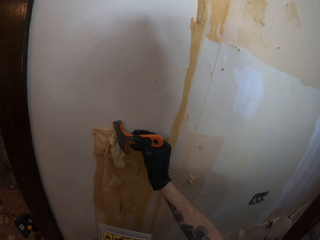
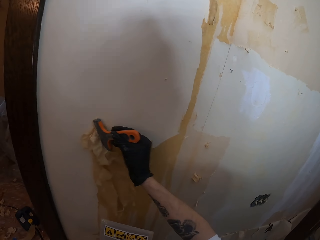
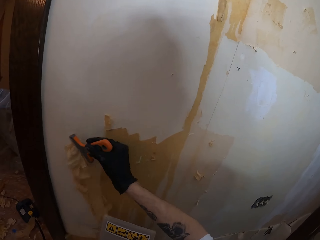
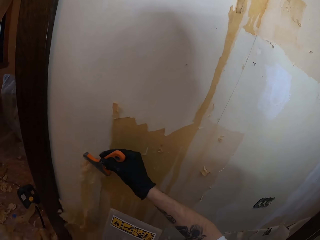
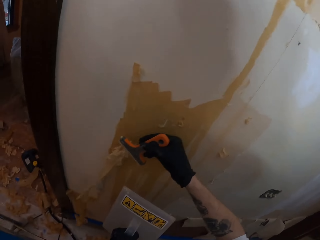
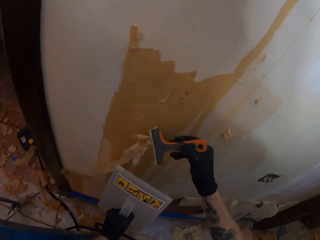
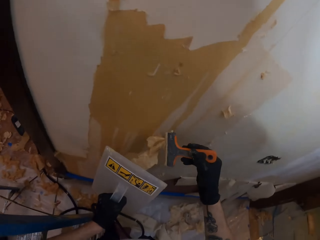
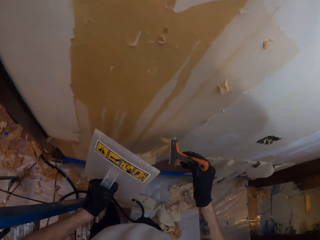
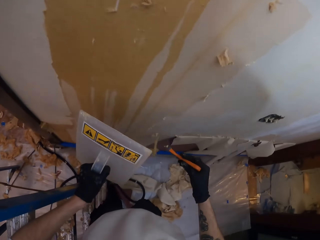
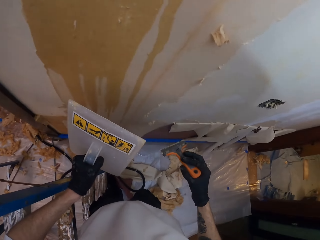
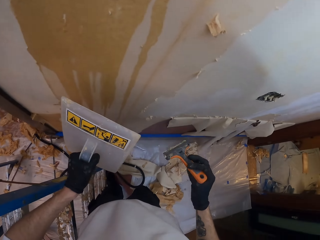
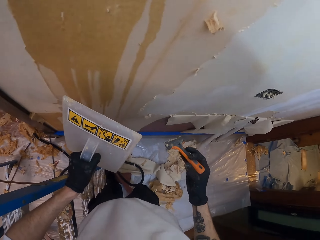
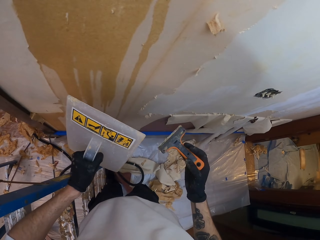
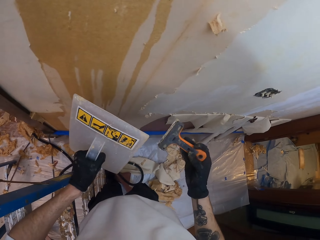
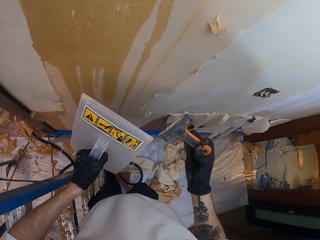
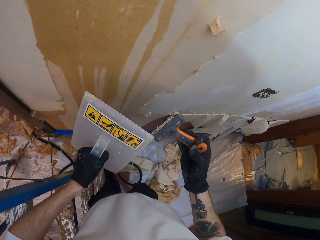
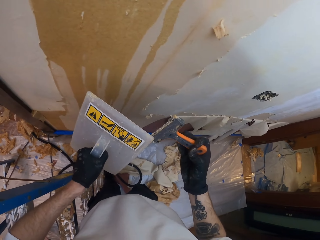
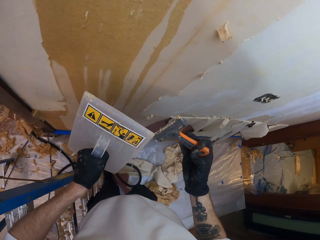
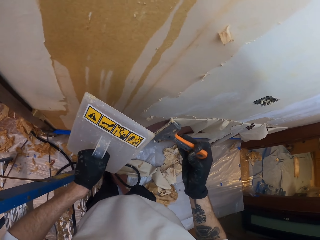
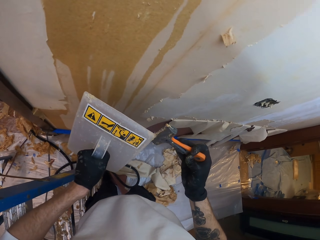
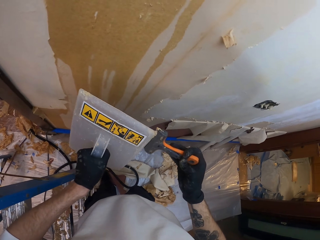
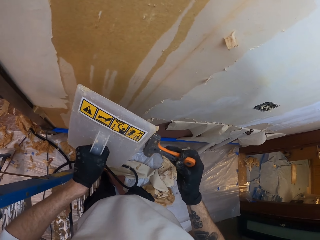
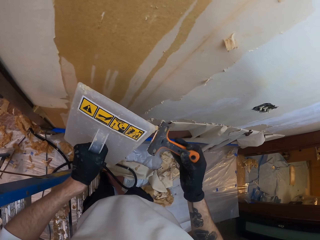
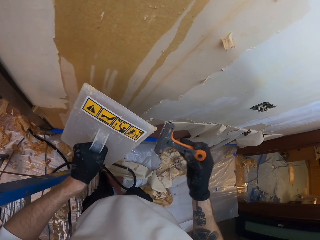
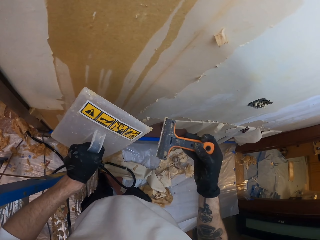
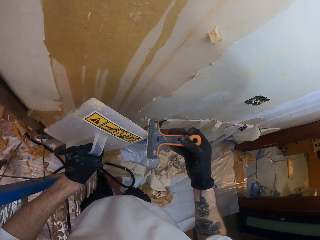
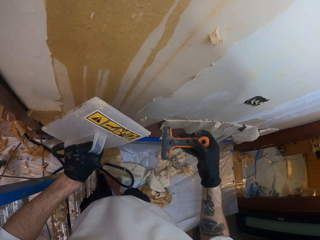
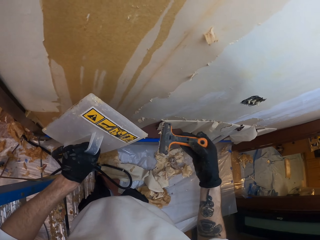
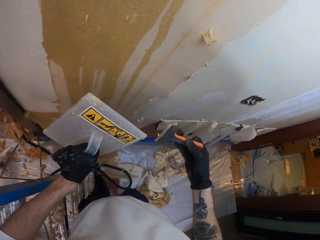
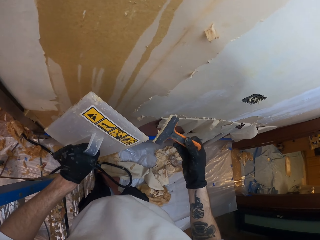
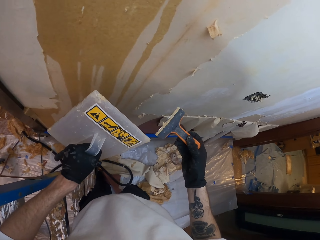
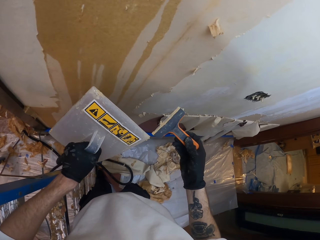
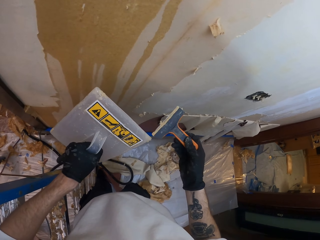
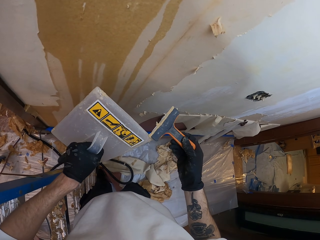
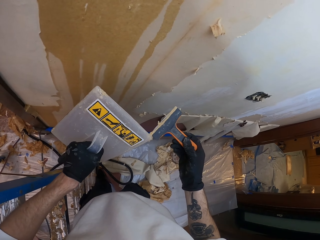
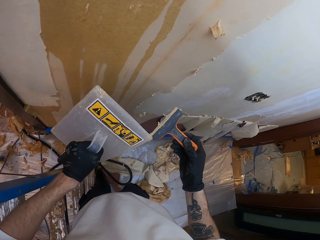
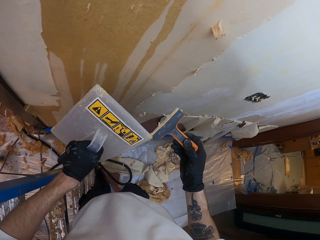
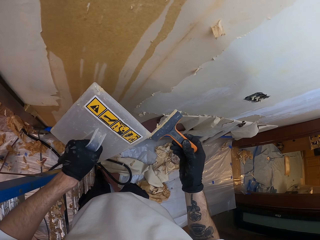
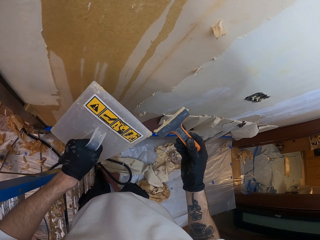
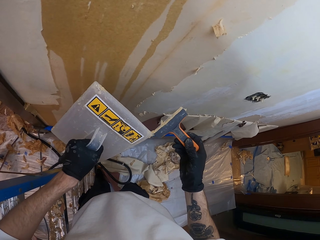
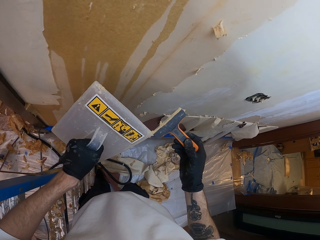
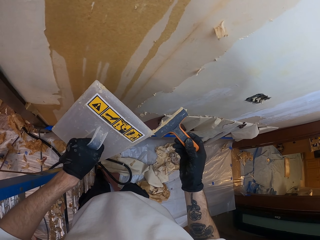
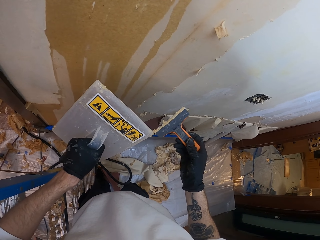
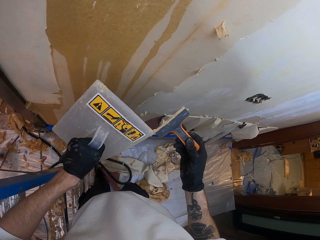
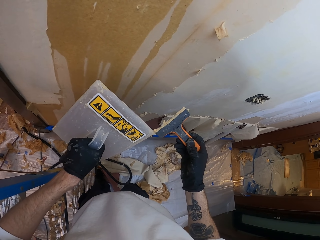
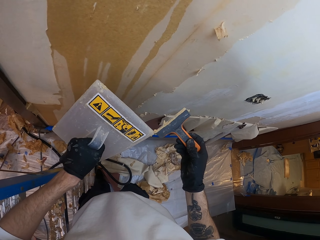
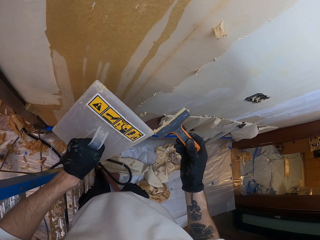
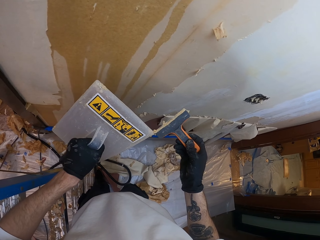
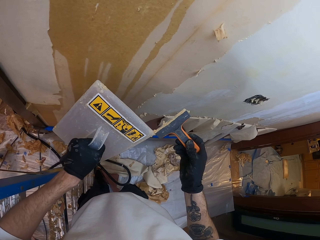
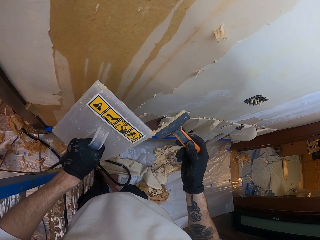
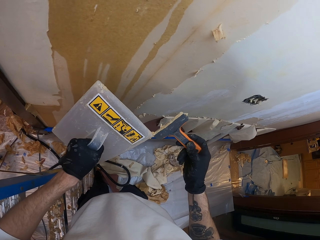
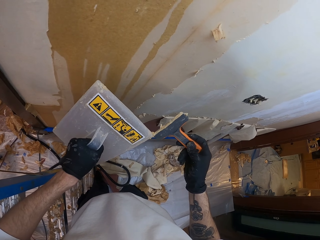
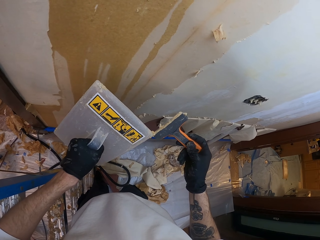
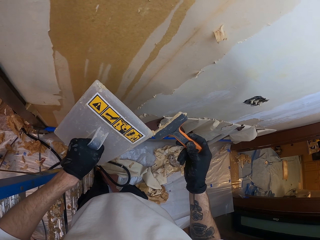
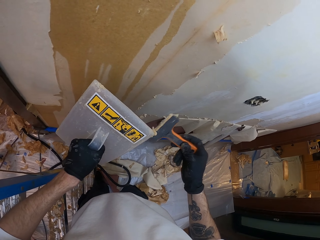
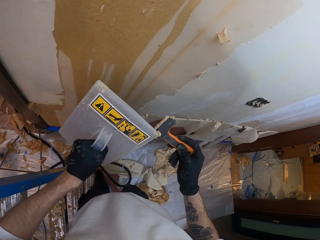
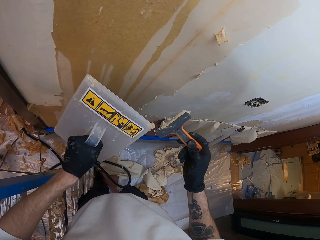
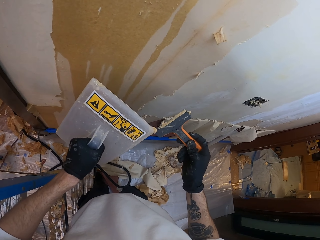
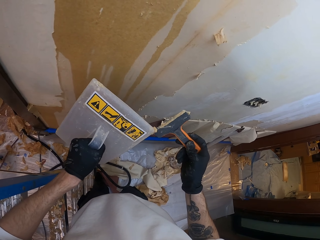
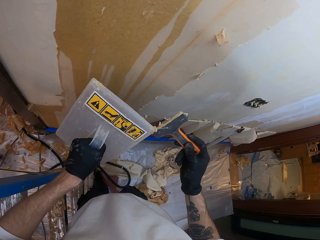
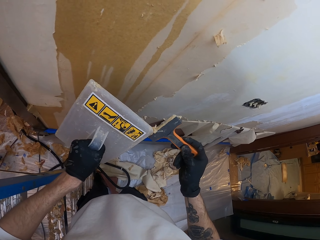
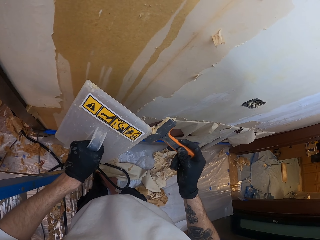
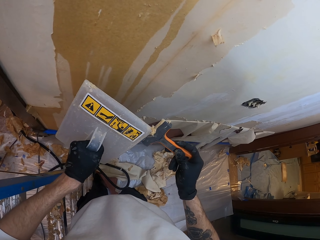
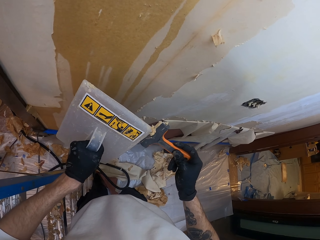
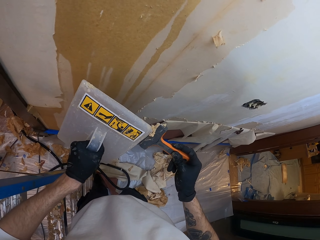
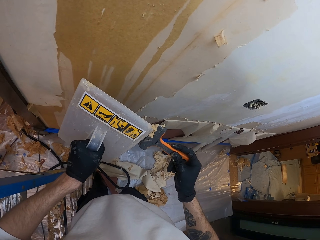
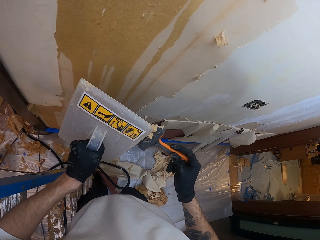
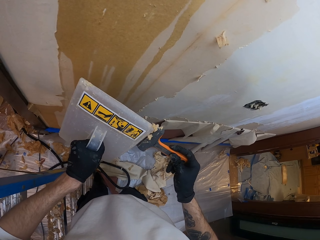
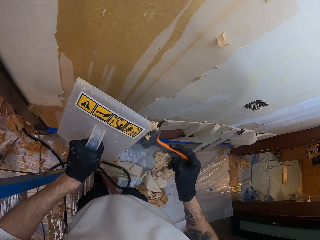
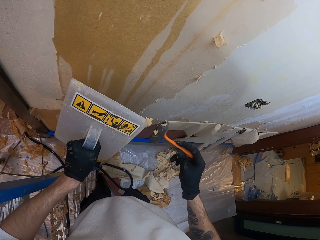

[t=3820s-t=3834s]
The camera wearer clears the wall scraper. They hold a wallpaper steamer. They clean the scraper on the wallpaper steamer.

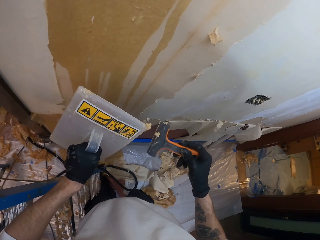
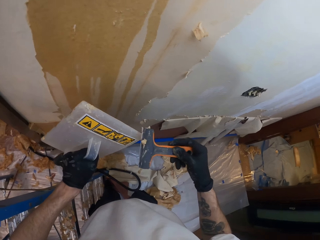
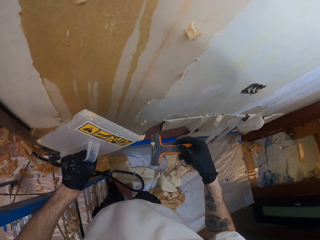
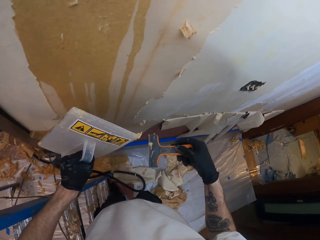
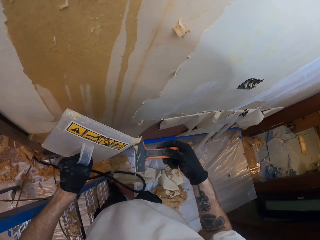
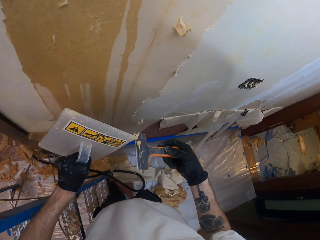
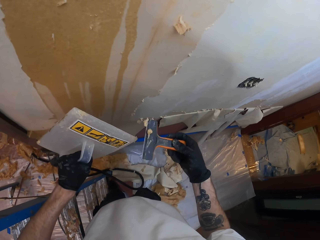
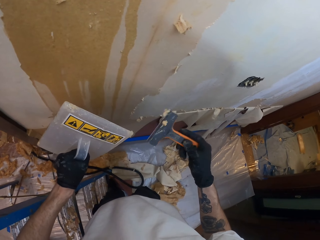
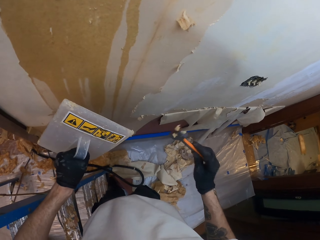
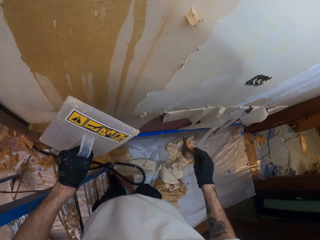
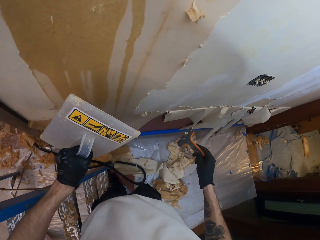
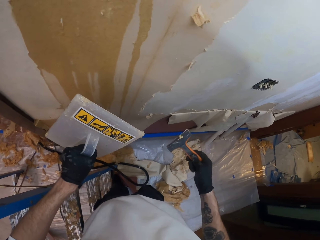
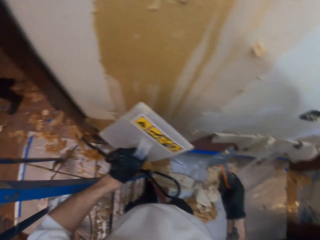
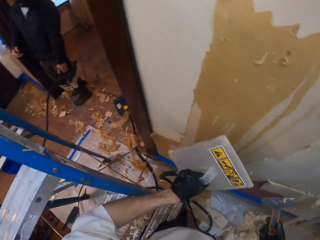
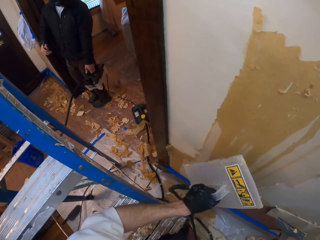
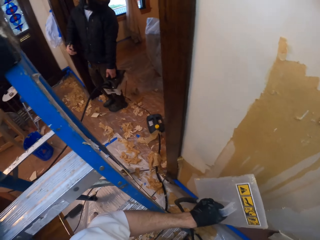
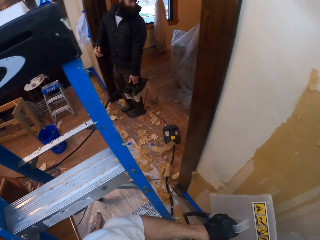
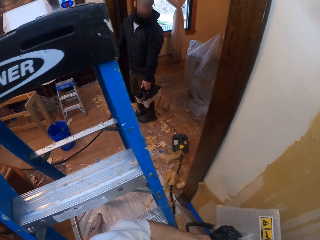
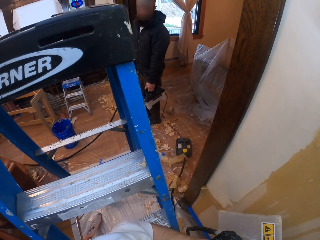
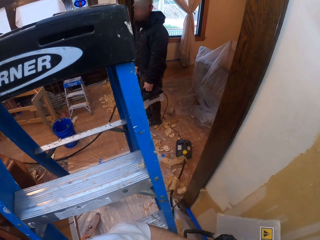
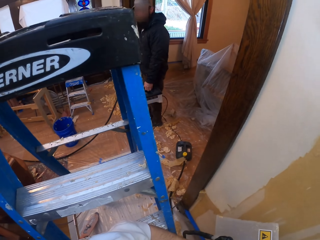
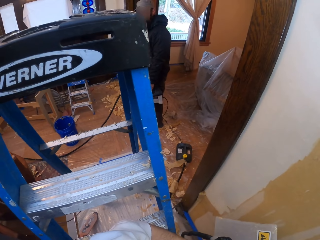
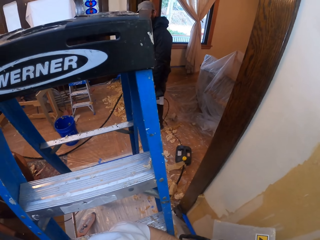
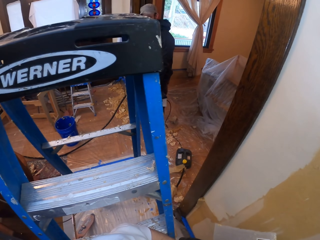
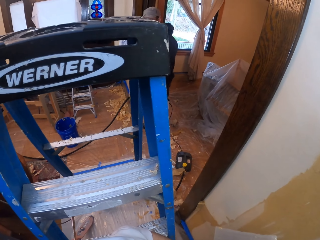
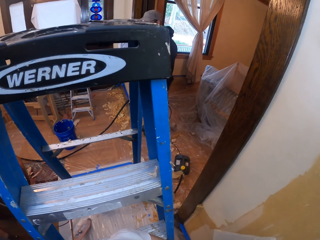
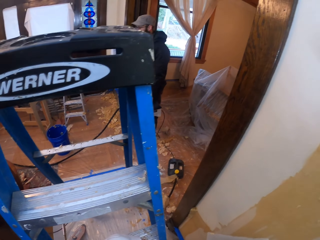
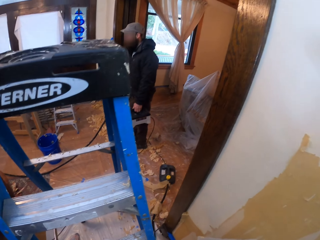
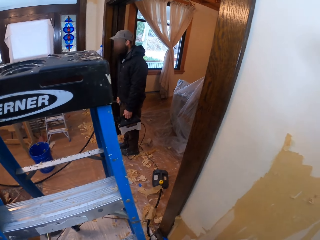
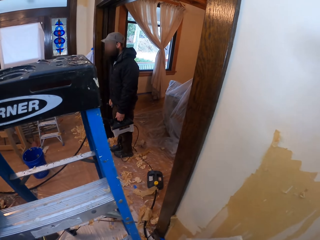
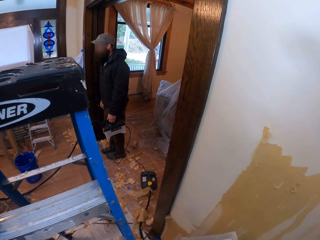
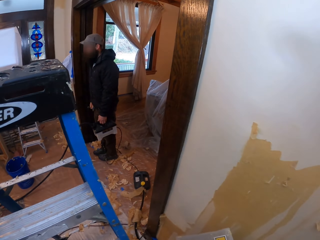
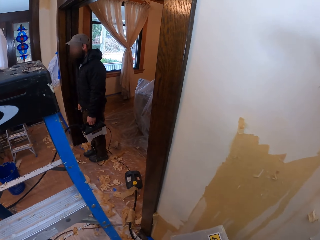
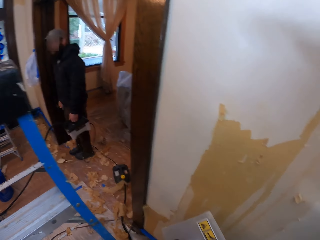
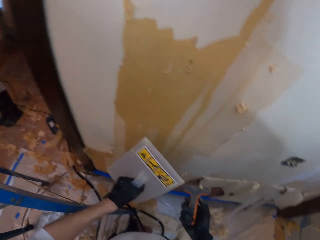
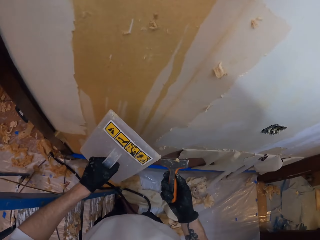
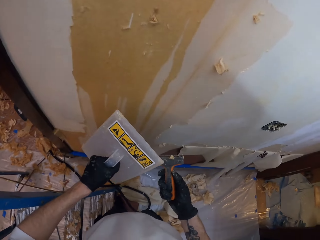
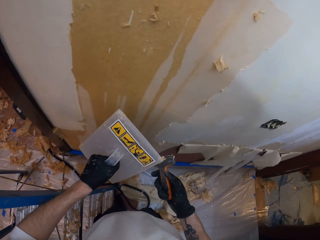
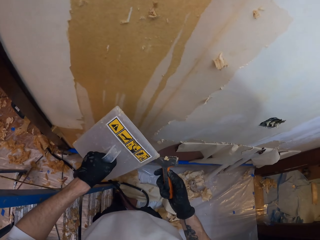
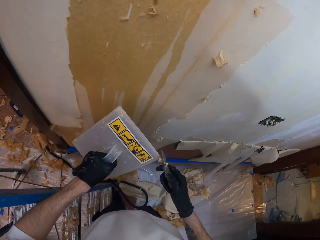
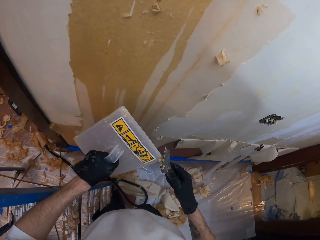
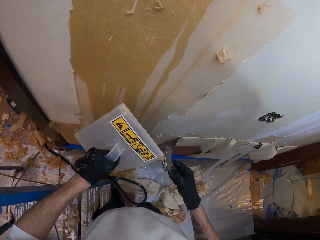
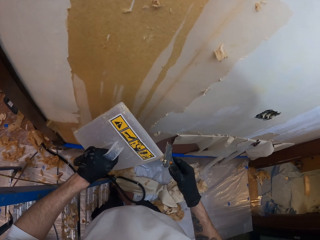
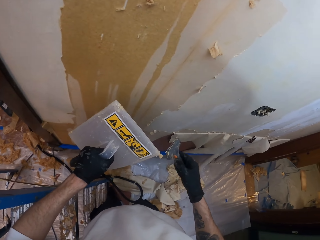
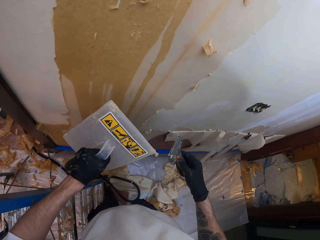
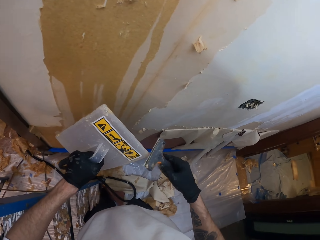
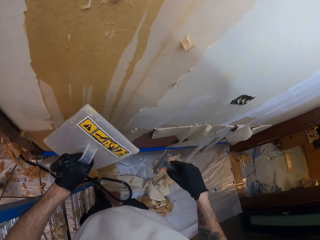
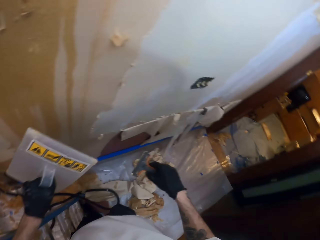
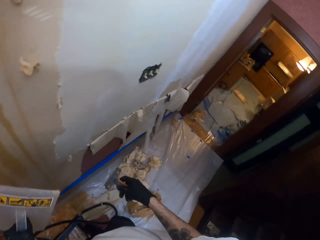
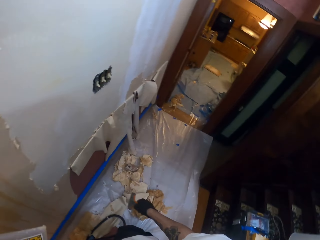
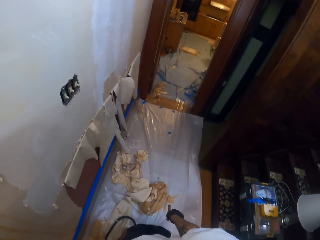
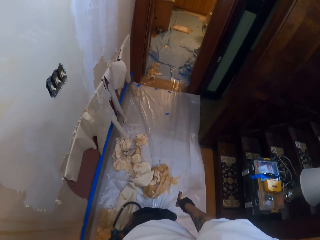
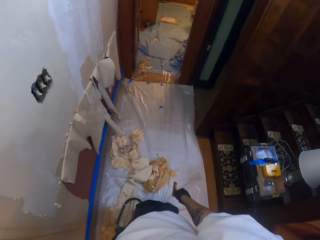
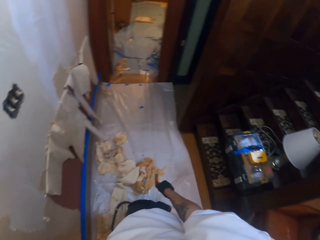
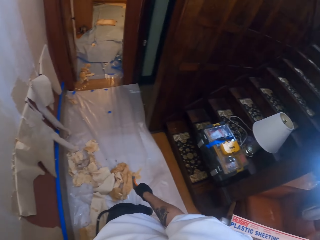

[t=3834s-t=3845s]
The camera wearer looks at a man. They clear the wall scraper.
